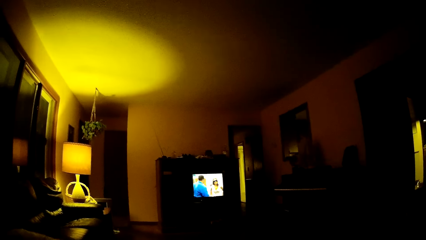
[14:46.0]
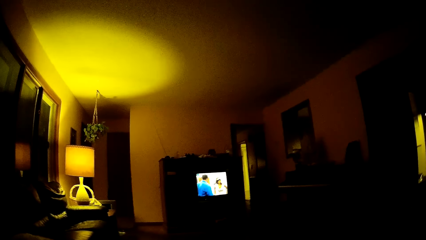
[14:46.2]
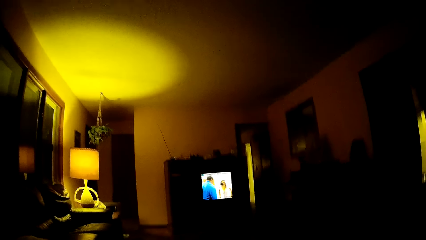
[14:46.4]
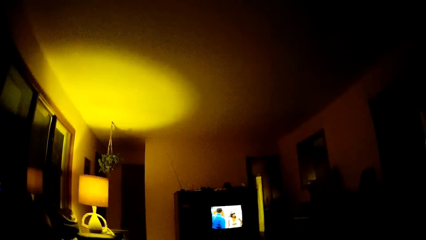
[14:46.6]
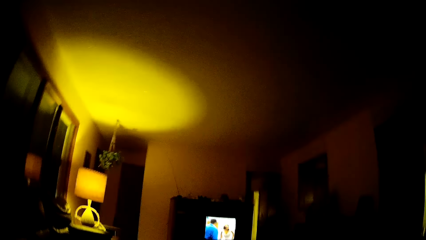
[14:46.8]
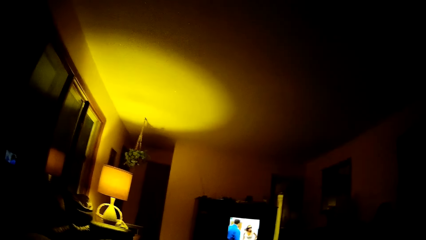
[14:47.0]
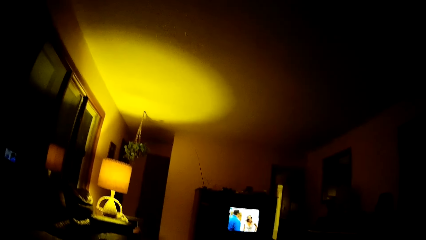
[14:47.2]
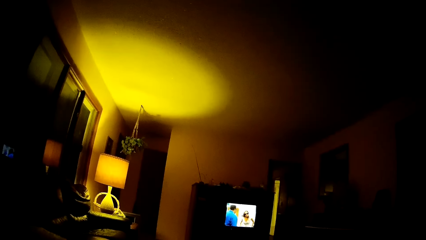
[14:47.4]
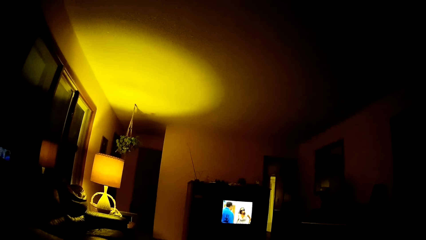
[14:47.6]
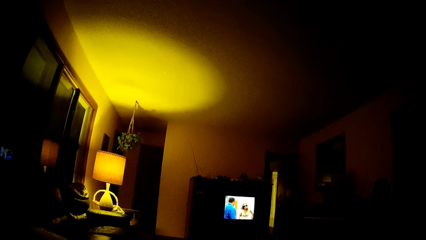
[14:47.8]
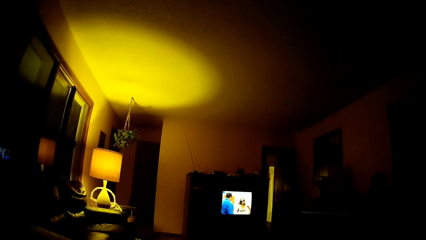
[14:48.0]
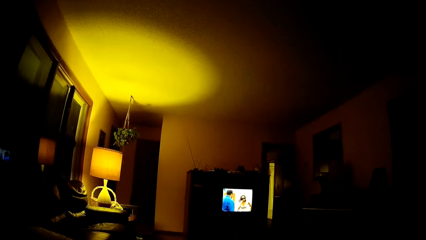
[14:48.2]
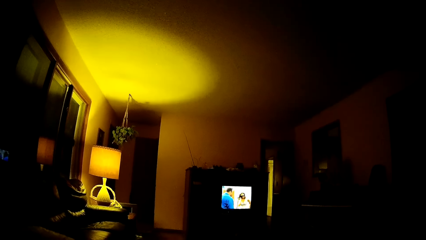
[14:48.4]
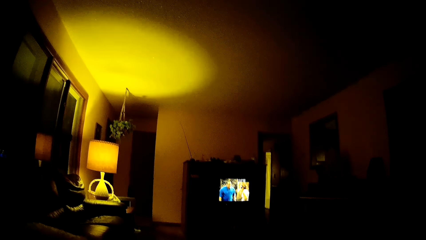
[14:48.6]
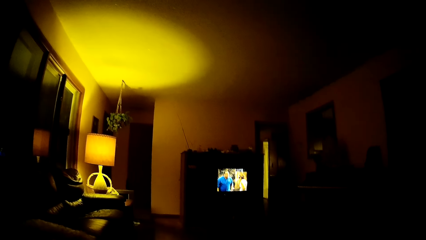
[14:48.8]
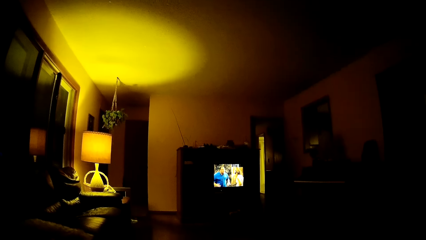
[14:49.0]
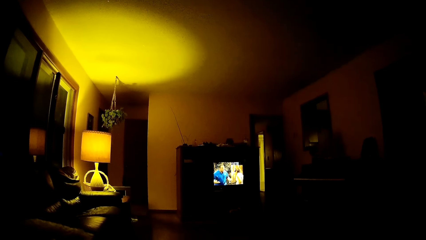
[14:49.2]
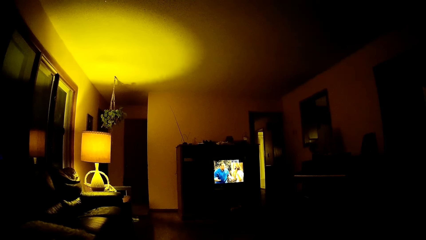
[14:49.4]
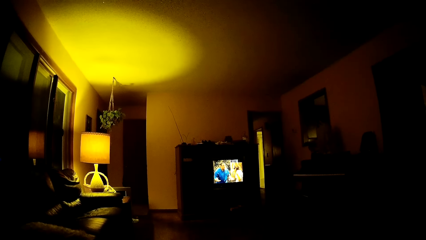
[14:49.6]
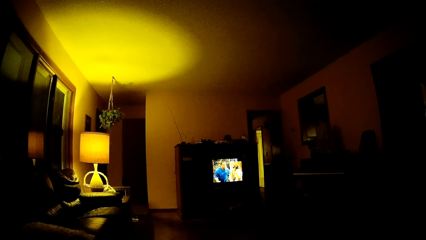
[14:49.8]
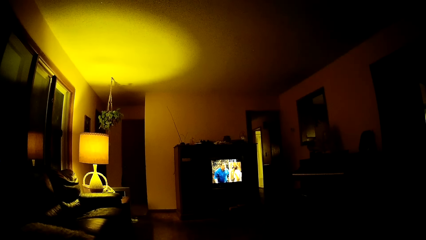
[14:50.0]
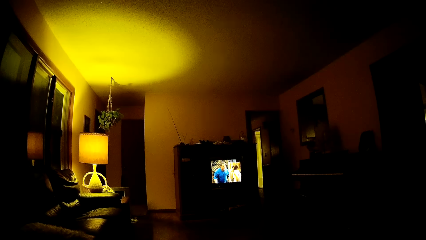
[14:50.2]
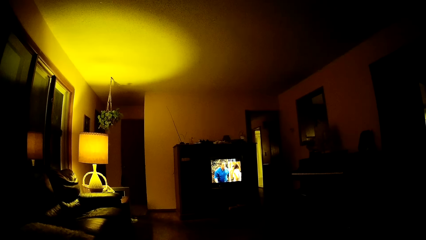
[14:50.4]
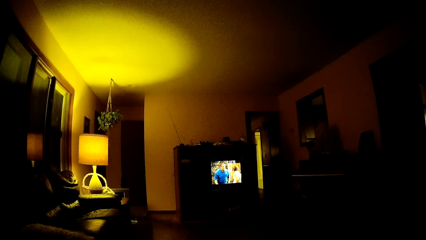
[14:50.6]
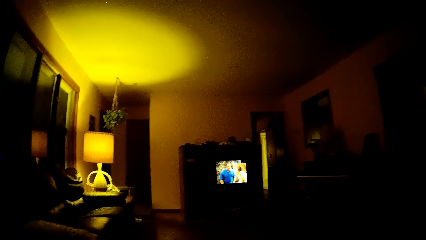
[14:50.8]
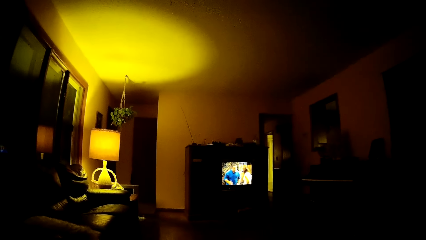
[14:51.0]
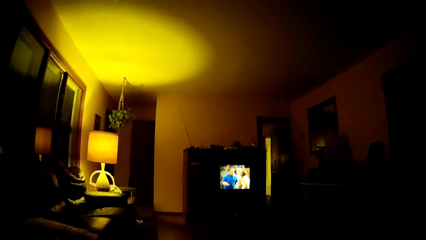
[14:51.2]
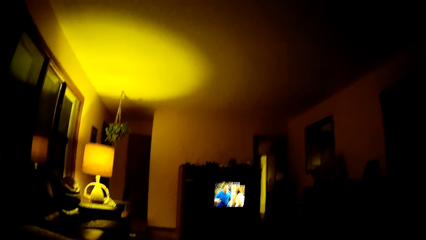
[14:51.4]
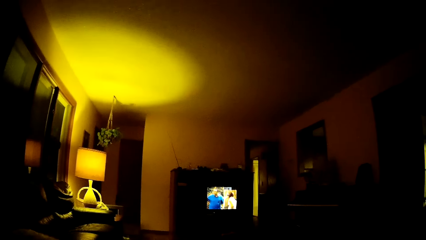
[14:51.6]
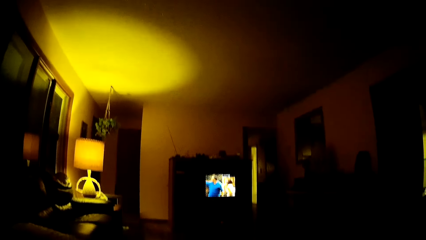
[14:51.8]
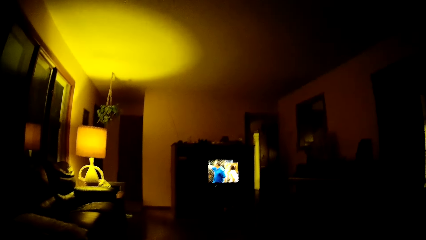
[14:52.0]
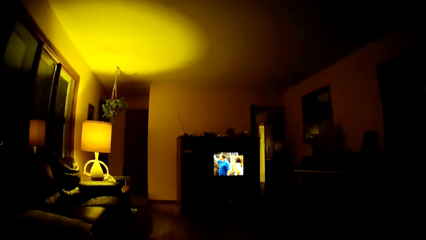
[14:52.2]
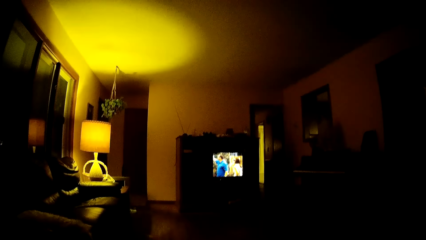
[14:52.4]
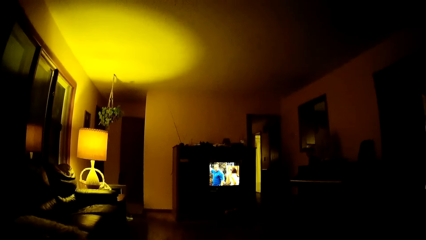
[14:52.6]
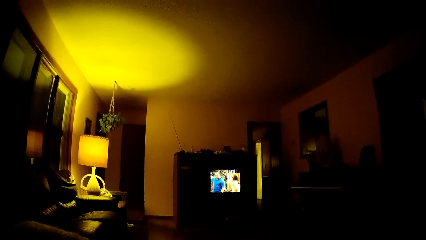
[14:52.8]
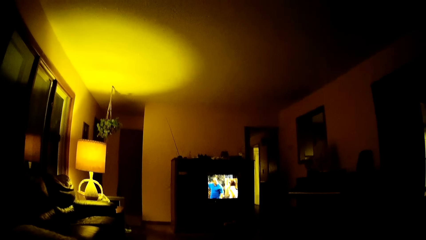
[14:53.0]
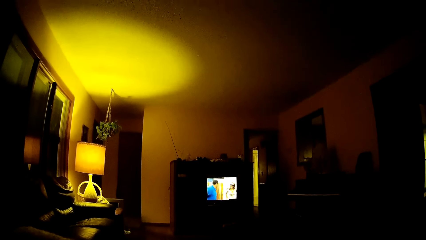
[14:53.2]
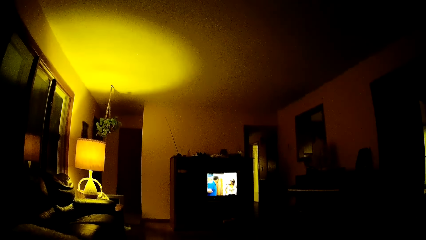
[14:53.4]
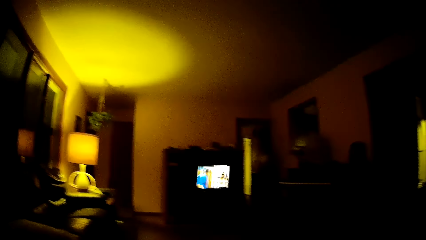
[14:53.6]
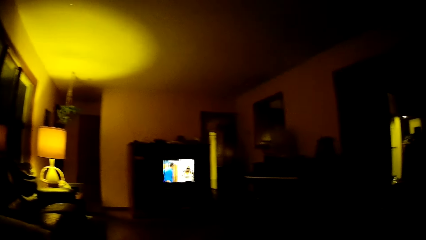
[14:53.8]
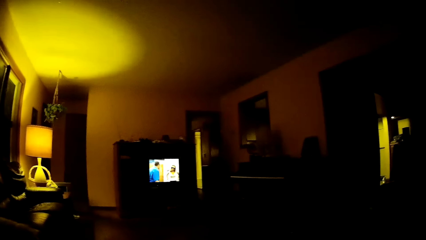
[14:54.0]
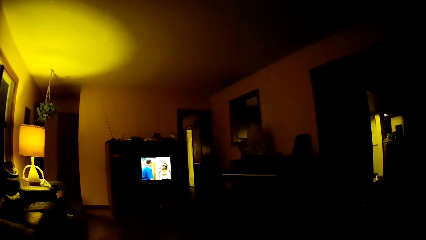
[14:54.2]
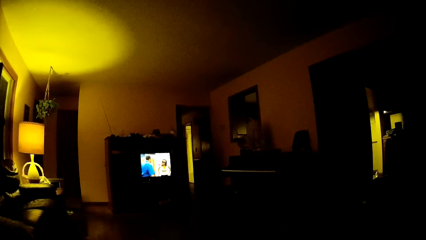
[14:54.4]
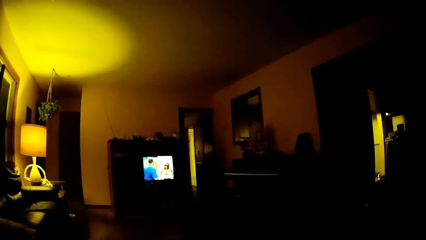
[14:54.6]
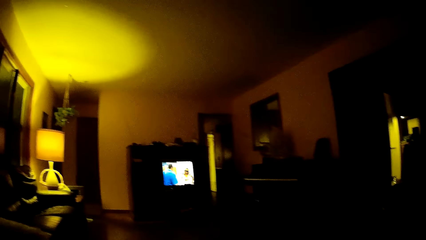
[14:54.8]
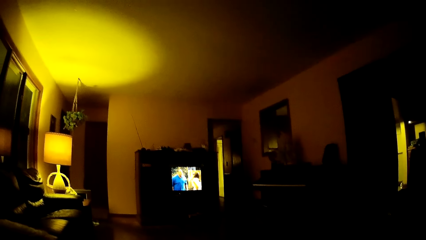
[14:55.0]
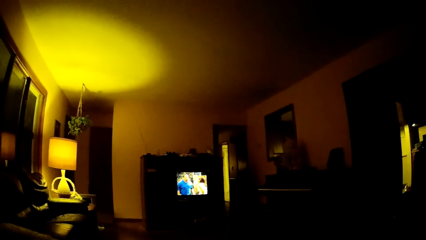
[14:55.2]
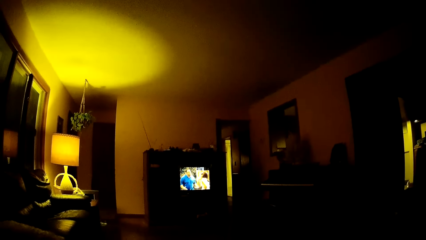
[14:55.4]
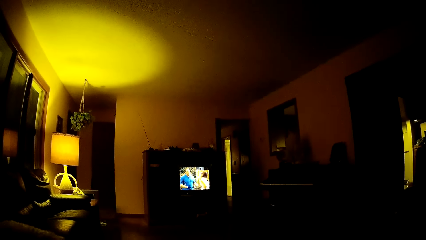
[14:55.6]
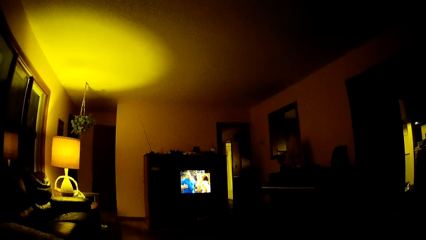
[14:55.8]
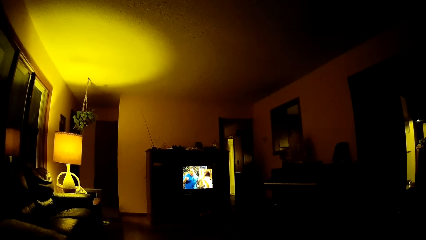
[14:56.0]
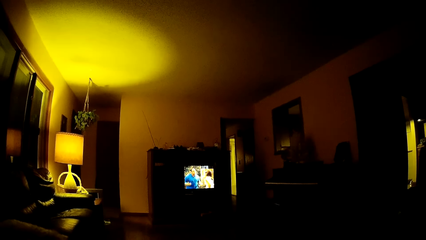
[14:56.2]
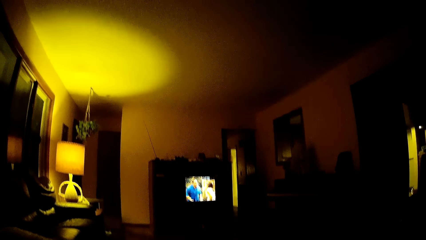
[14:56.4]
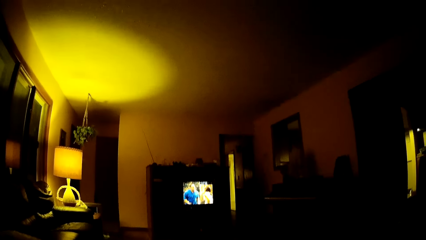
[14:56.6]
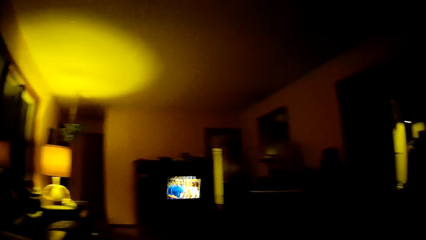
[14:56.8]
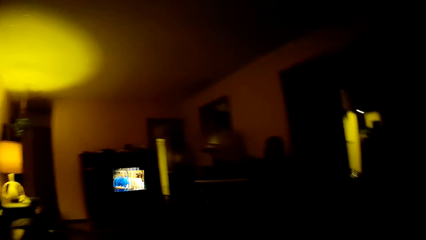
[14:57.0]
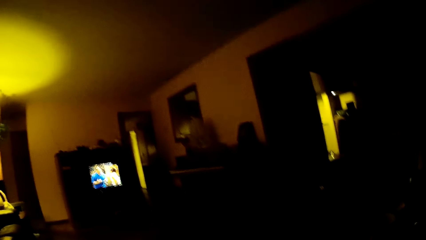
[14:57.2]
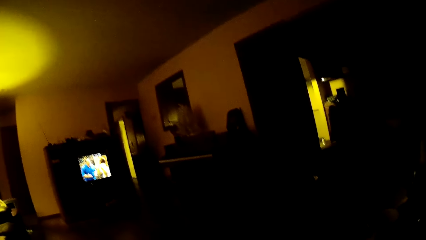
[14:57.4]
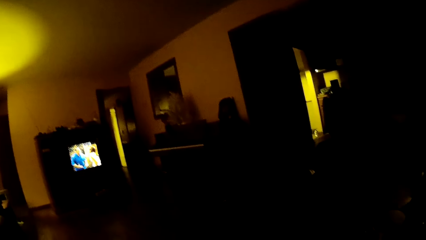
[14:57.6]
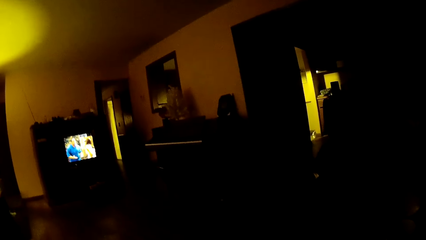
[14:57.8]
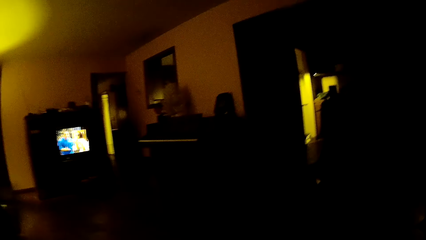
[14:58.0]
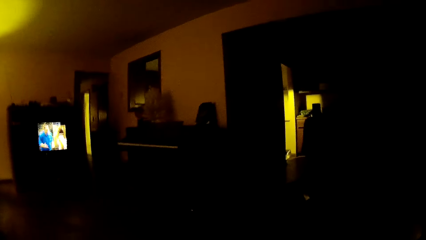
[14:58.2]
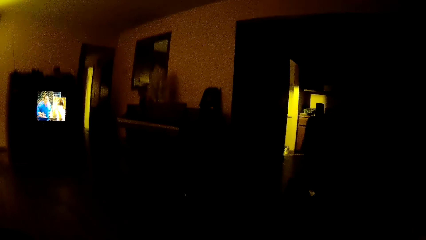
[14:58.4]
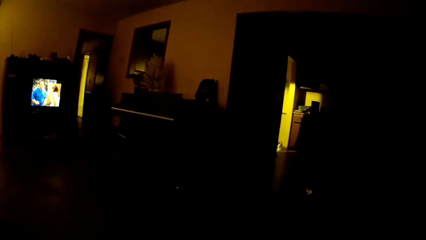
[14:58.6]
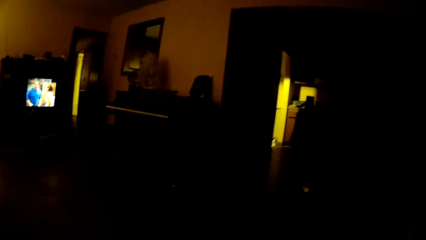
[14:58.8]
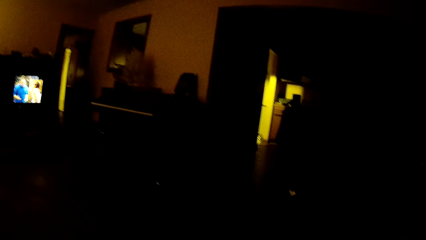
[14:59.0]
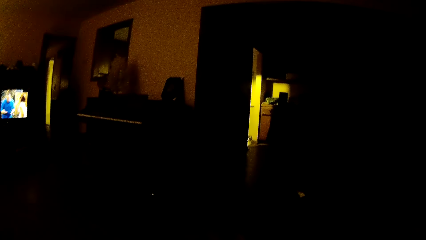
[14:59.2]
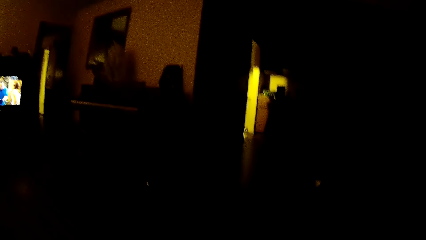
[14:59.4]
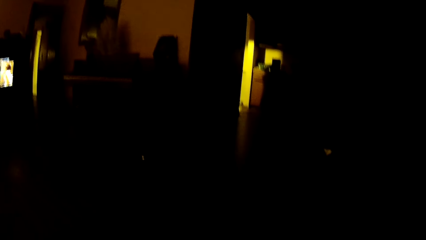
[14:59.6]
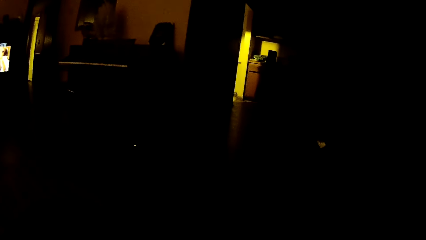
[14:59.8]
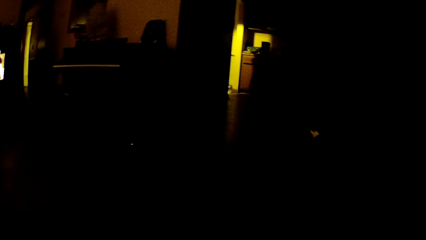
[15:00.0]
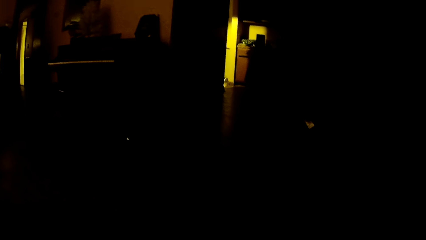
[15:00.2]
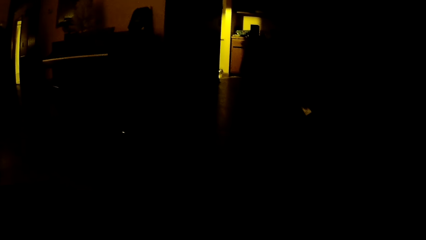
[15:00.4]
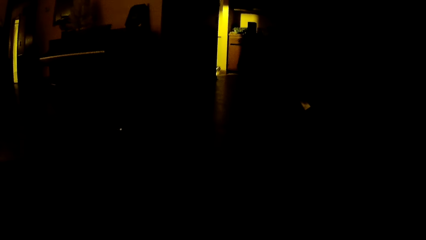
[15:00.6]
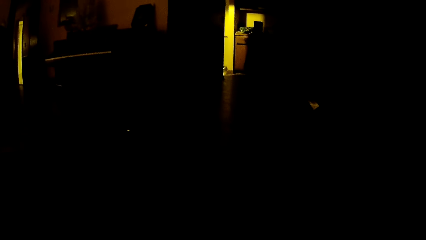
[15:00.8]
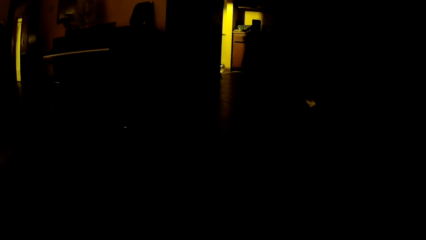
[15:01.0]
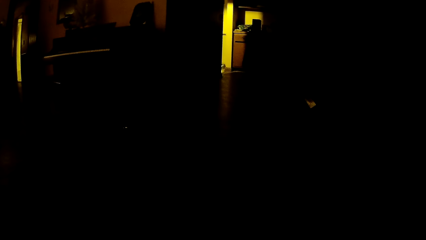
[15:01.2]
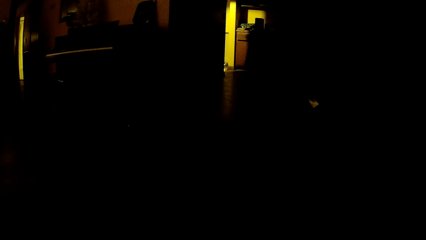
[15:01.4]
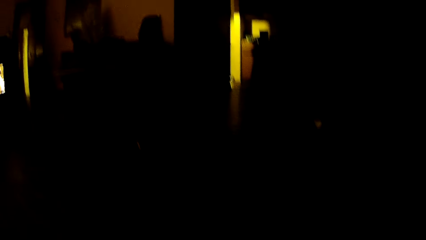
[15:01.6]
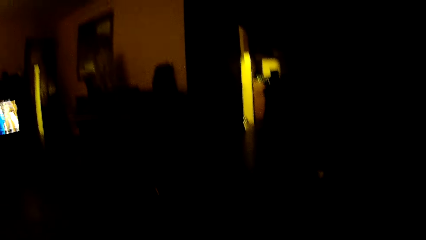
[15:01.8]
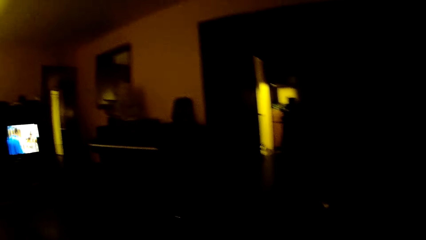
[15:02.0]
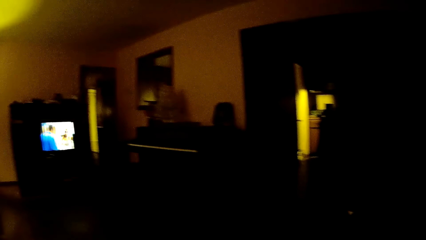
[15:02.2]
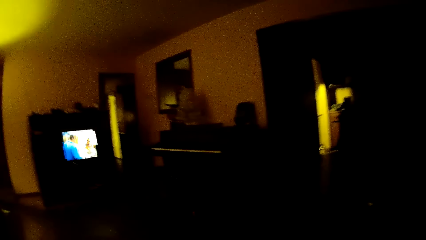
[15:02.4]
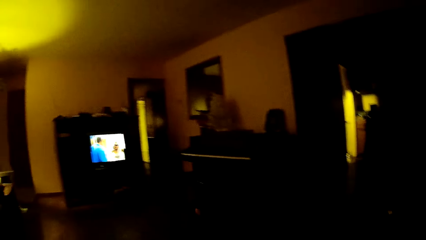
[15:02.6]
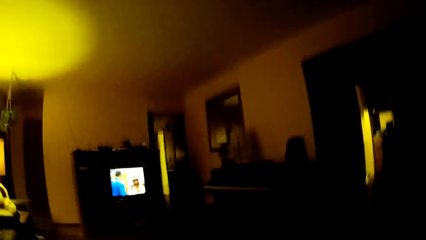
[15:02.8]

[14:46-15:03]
The camera wearer watches television. They look around the house.
